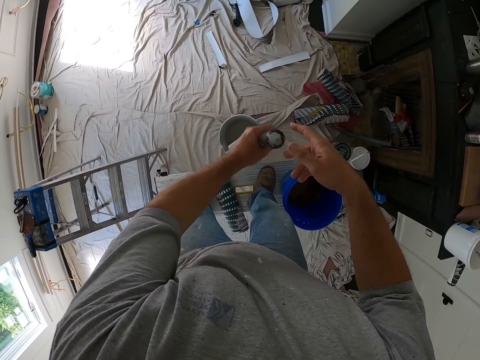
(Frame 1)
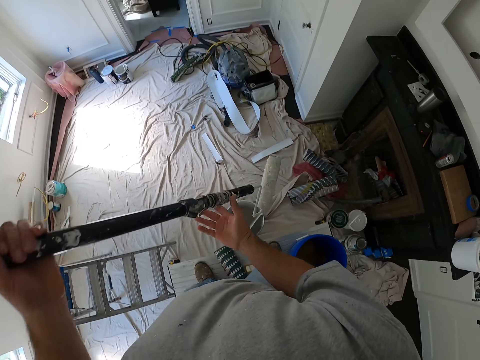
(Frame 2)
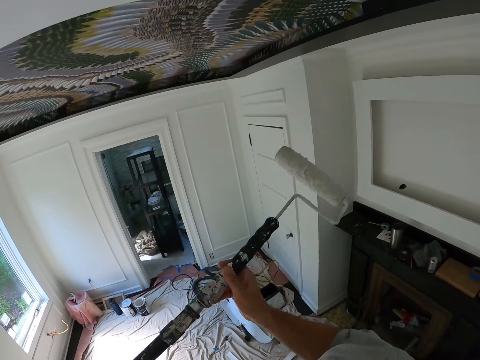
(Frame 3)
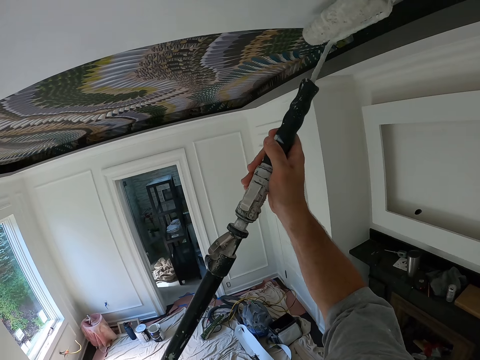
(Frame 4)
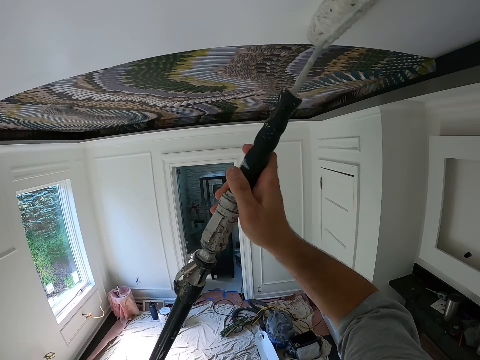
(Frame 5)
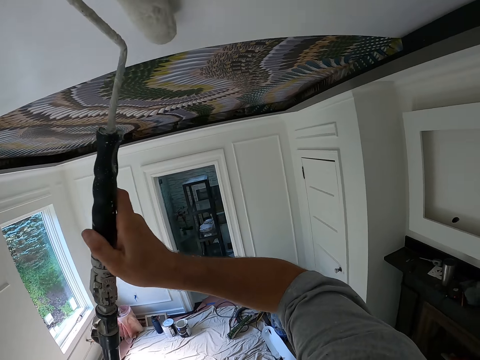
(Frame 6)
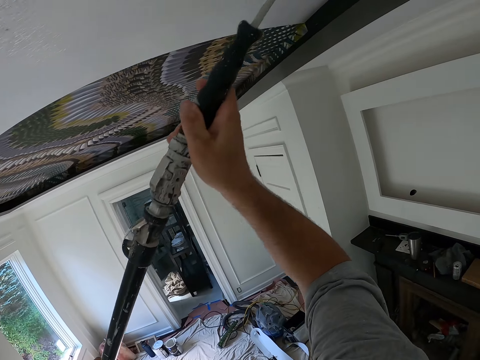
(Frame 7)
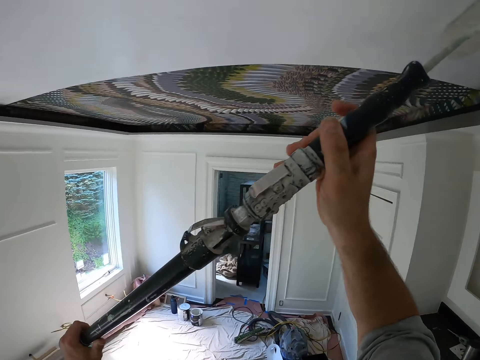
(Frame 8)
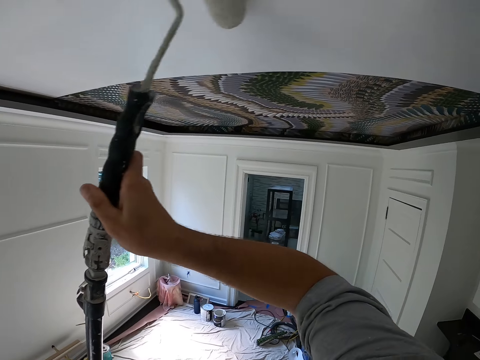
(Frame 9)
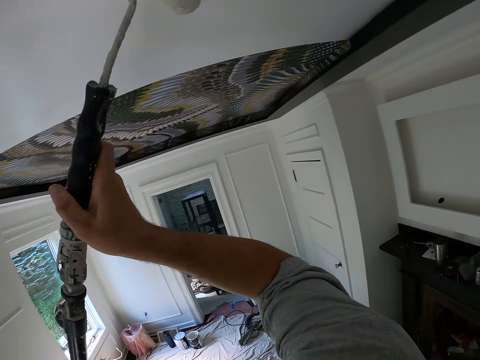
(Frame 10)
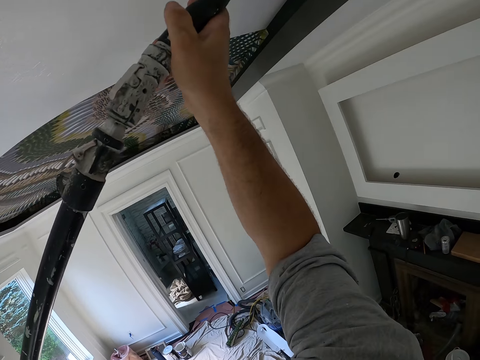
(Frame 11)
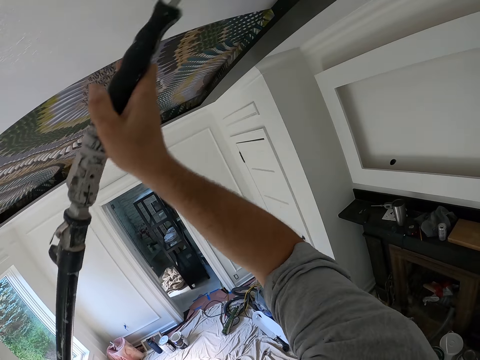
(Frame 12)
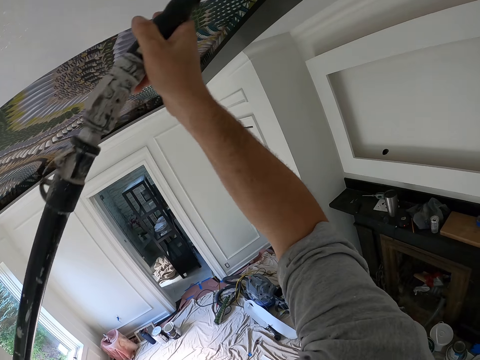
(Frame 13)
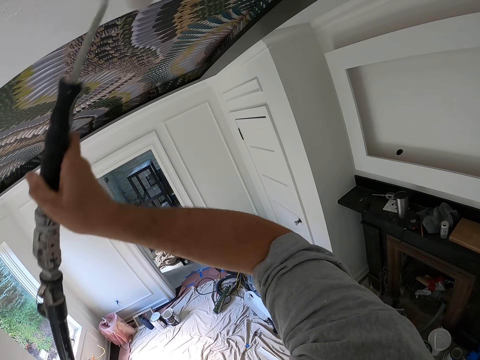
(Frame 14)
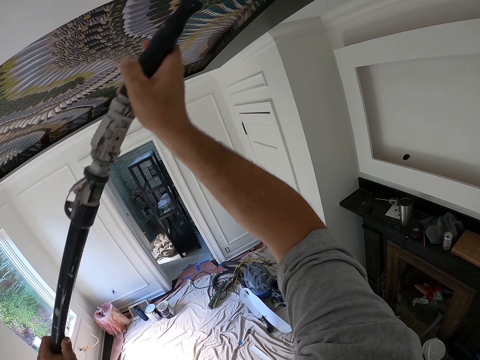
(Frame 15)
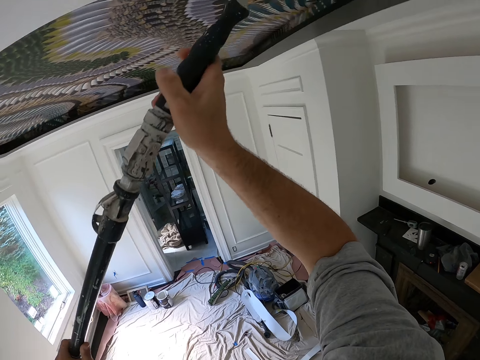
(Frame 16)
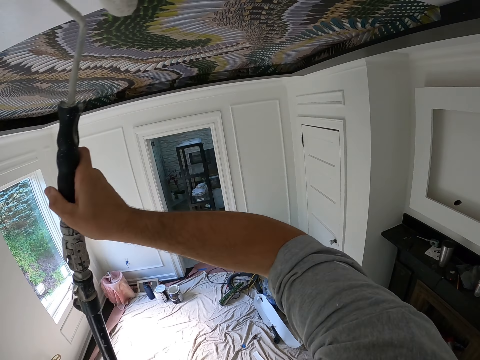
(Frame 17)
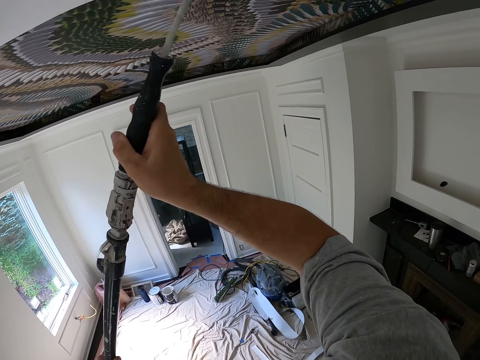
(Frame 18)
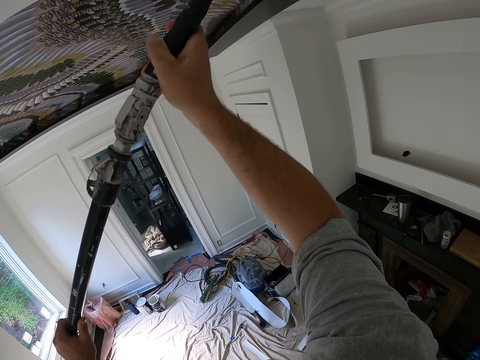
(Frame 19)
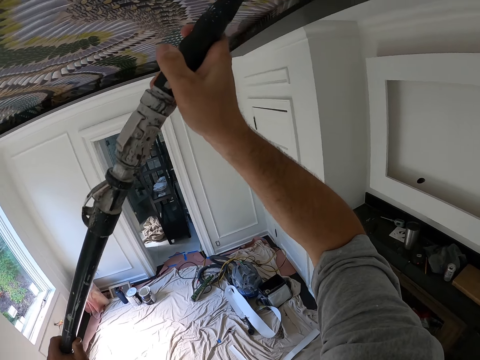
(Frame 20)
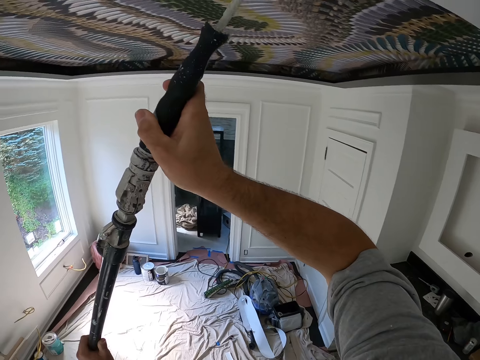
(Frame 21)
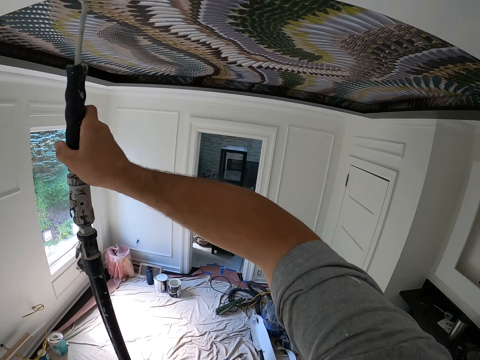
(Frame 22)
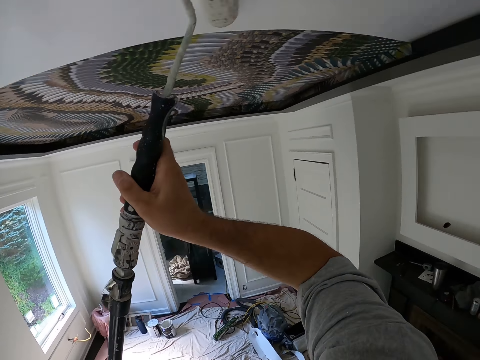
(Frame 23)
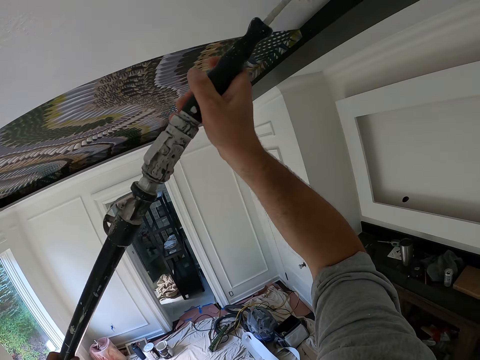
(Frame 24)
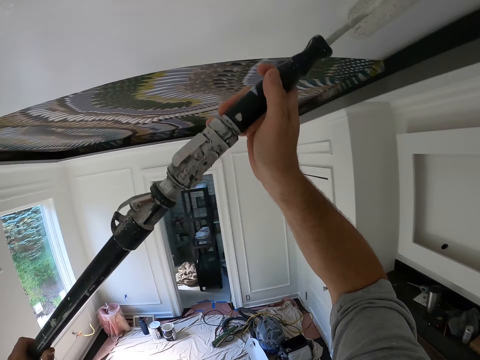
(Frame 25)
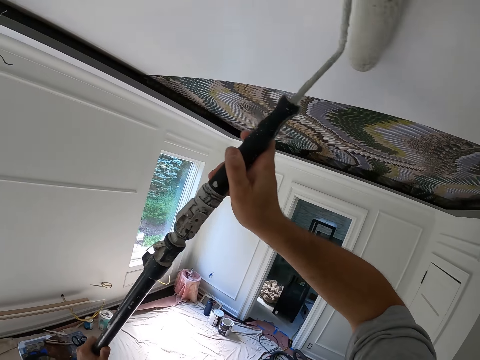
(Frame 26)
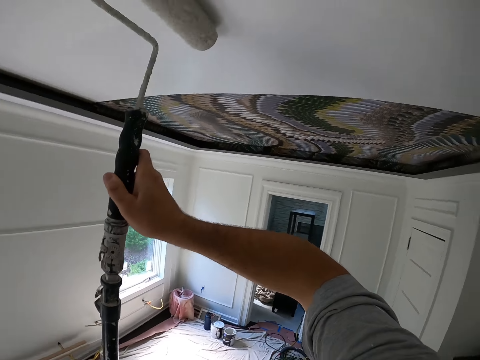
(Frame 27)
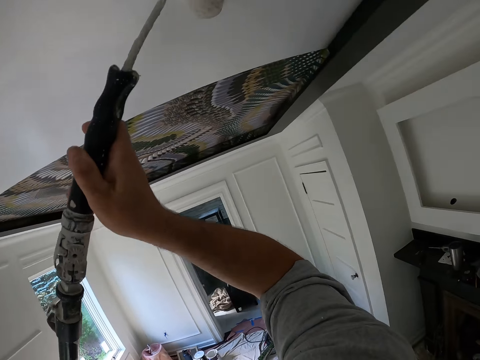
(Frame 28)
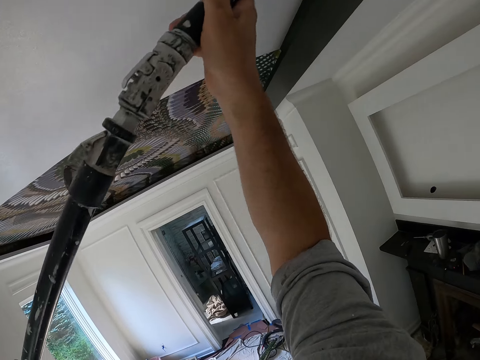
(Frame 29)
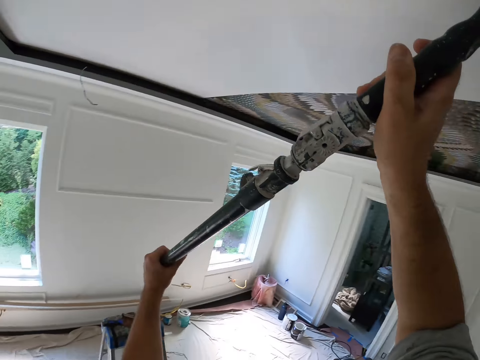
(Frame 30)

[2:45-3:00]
The camera wearer passes the roller to his left hand. He lifts the paint roller with both hands. He paints the ceiling with the paint roller.

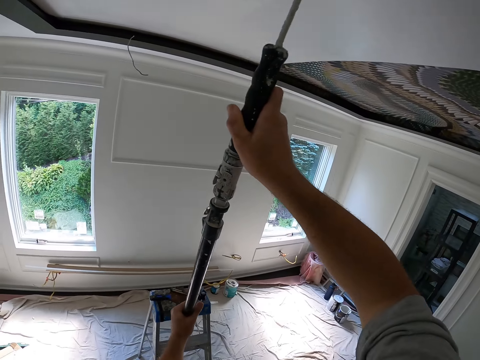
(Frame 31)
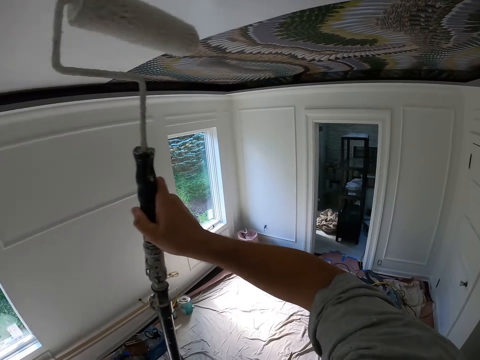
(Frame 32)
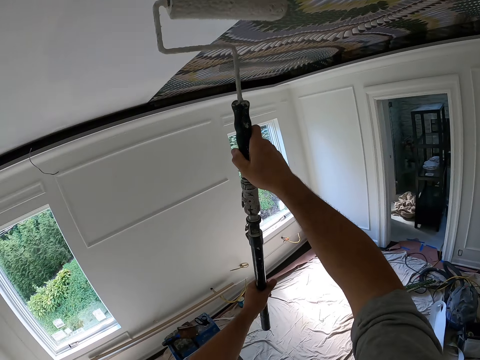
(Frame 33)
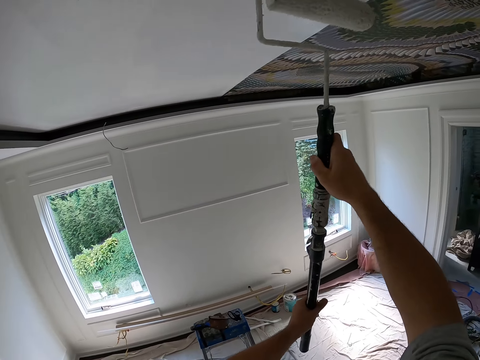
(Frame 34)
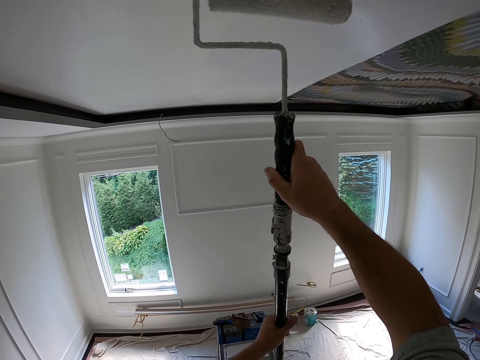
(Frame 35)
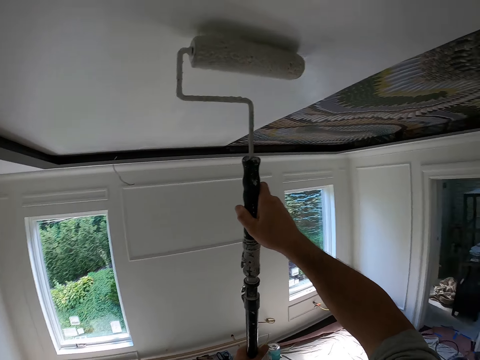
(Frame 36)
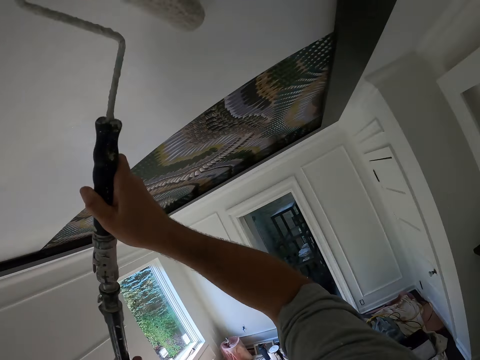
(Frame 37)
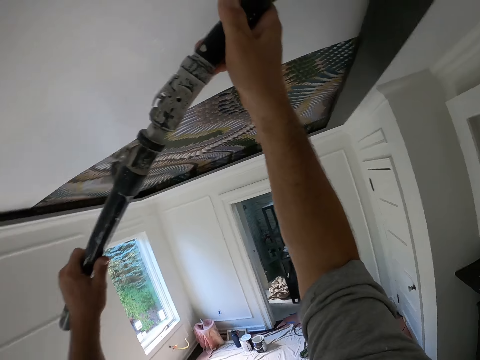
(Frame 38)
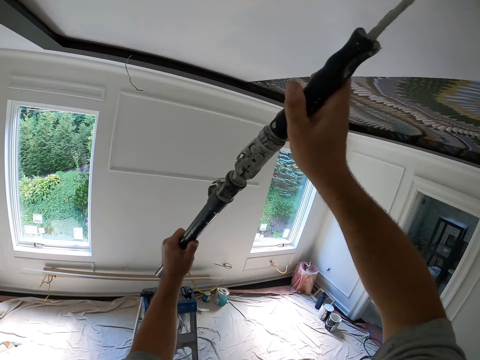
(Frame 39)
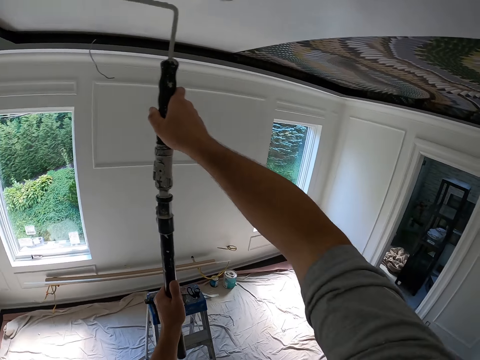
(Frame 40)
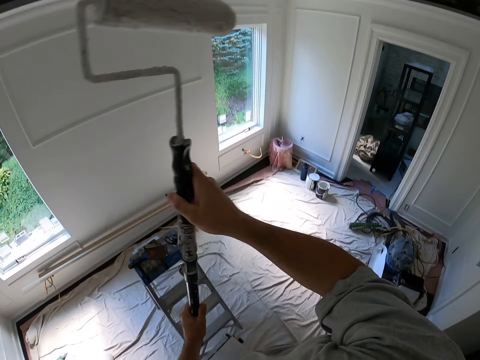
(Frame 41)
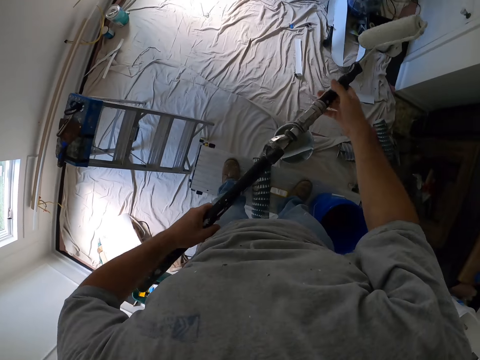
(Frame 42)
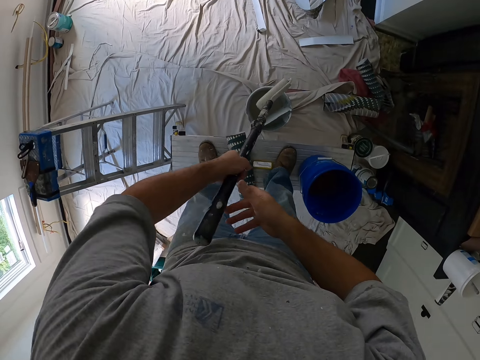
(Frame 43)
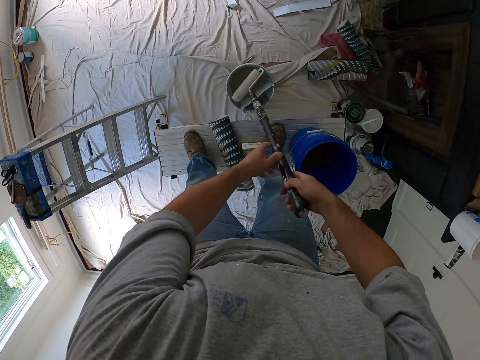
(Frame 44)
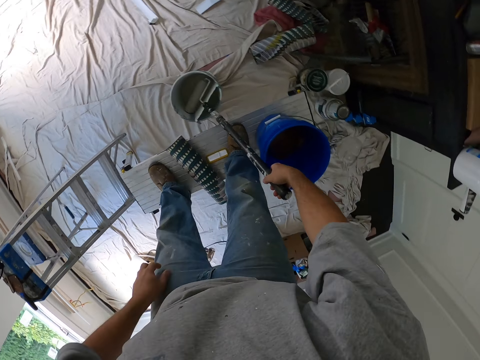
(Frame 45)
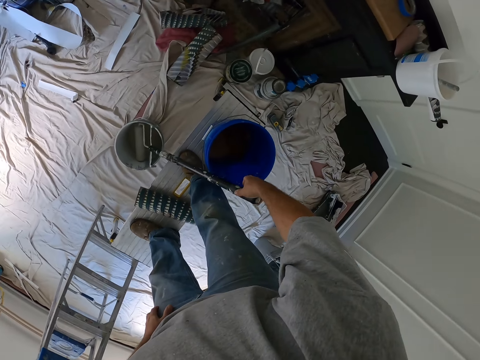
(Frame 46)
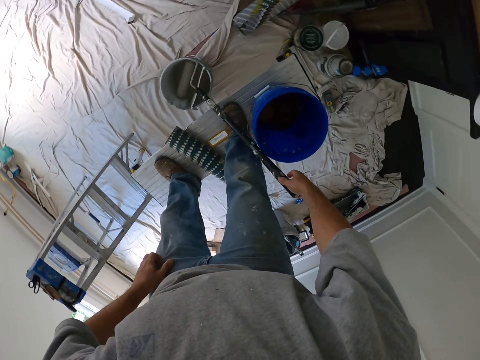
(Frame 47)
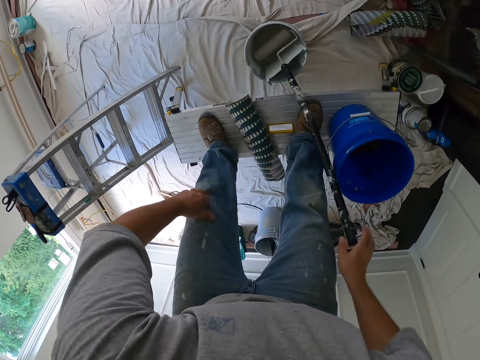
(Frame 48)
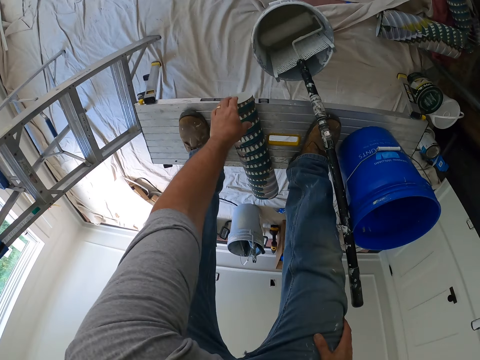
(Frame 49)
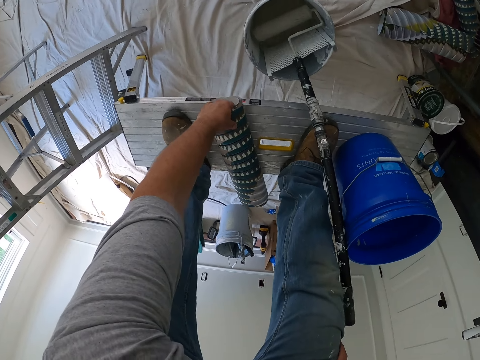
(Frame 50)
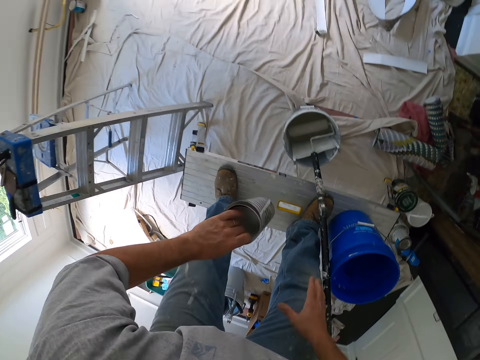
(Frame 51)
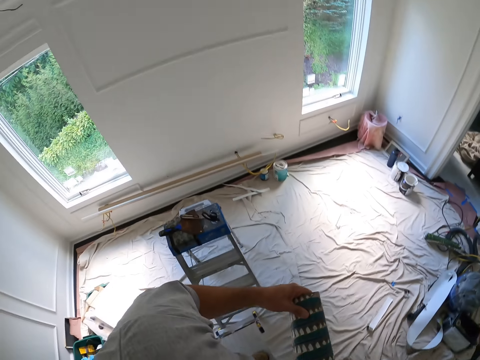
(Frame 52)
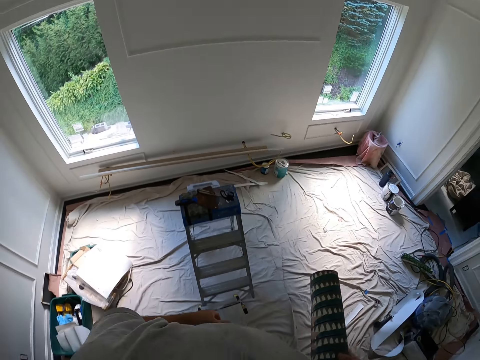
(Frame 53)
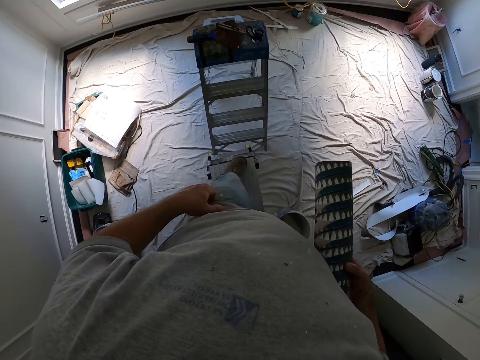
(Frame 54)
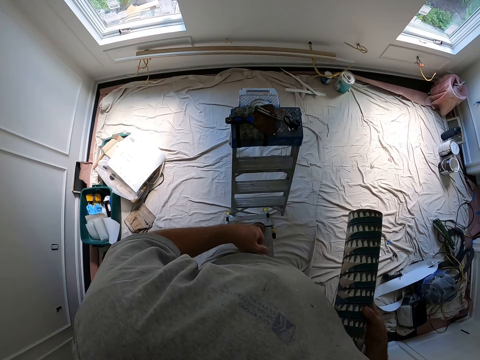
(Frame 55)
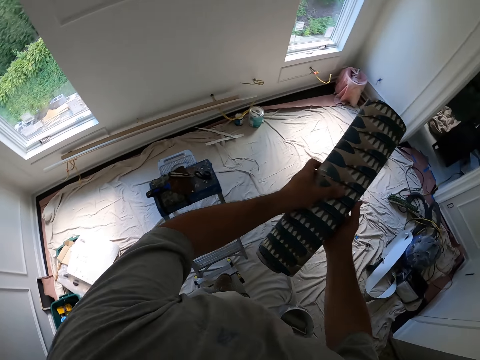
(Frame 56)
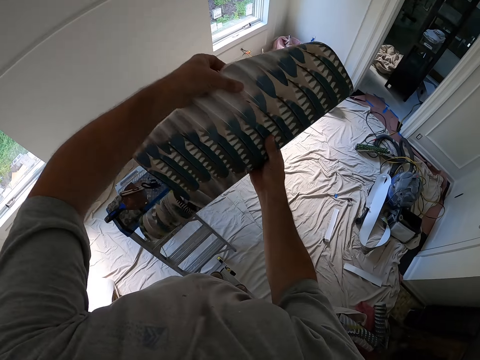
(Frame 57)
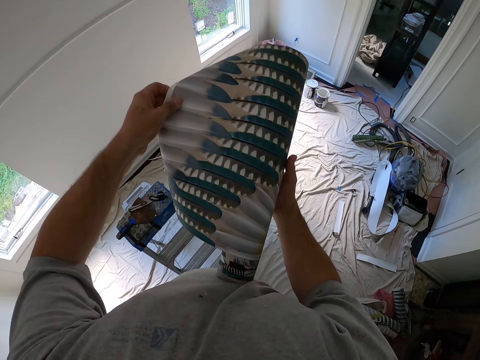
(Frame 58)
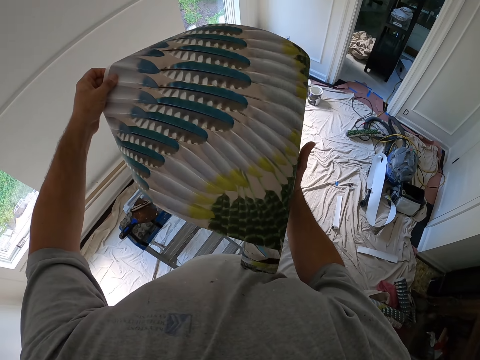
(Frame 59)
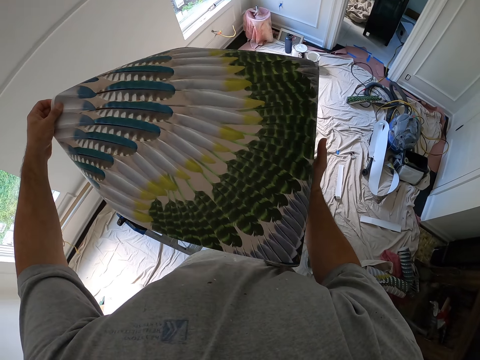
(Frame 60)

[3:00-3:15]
The camera wearer drops the roller into the paint bucket. He picks up a wallpaper from the bench. He passes the wallpaper to his right hand. He unfolds the wallpaper.
